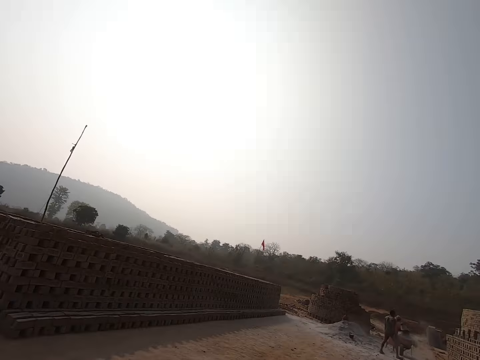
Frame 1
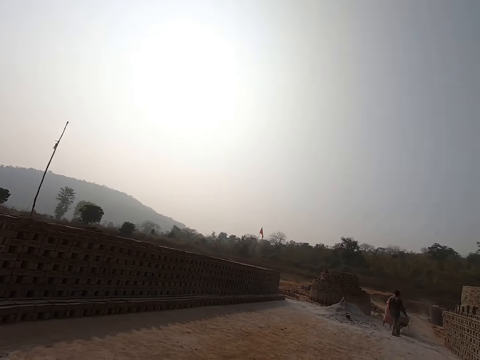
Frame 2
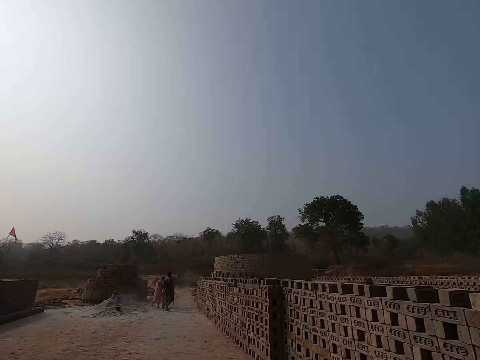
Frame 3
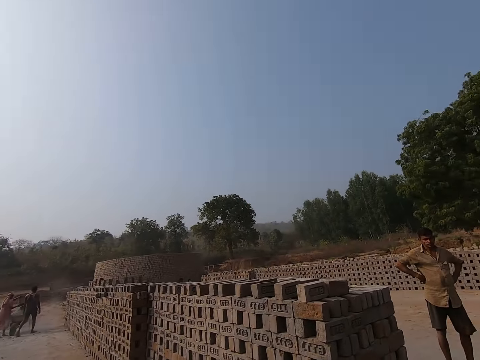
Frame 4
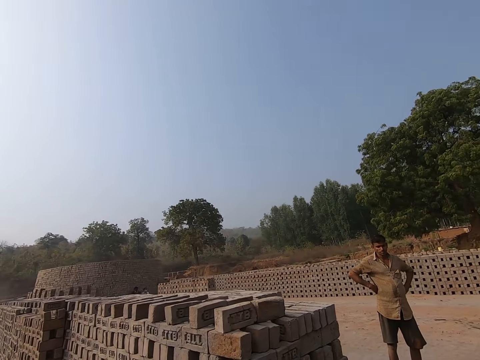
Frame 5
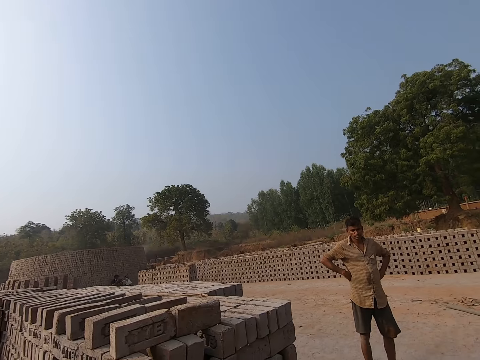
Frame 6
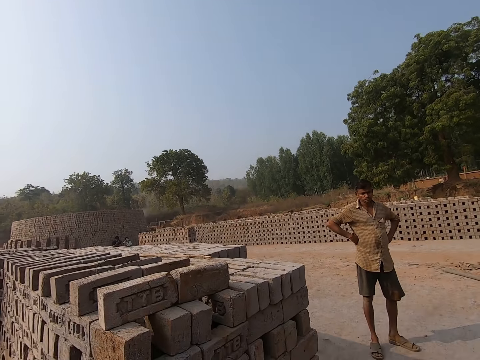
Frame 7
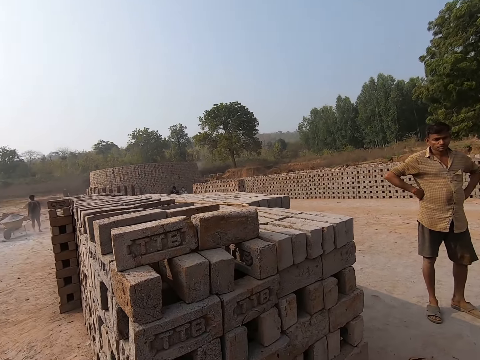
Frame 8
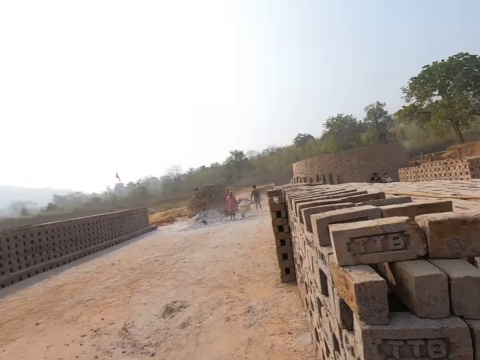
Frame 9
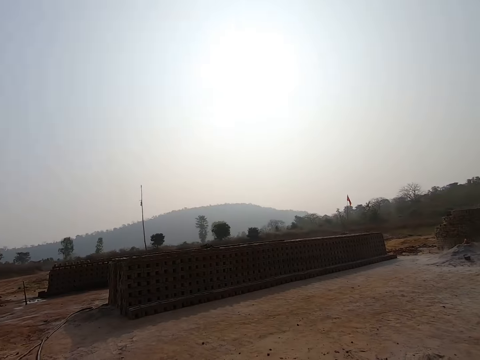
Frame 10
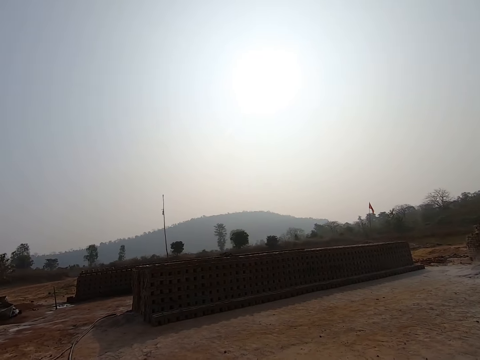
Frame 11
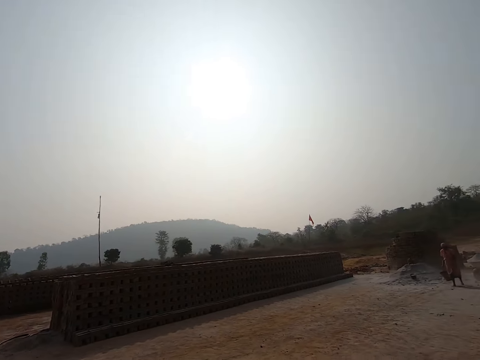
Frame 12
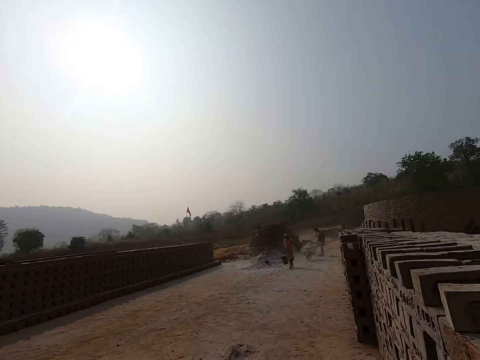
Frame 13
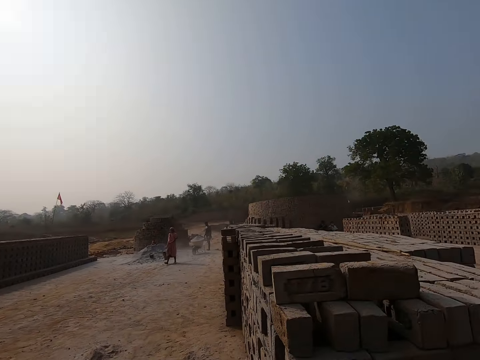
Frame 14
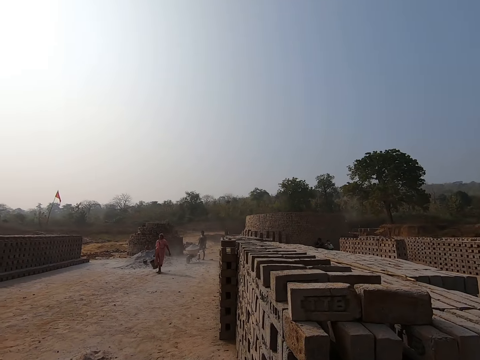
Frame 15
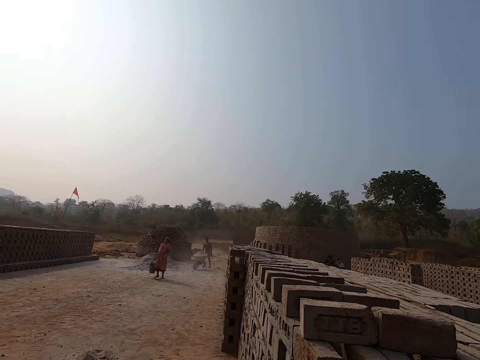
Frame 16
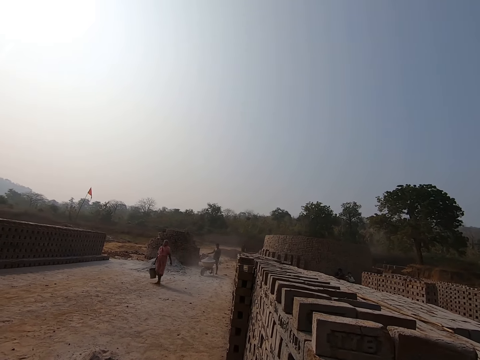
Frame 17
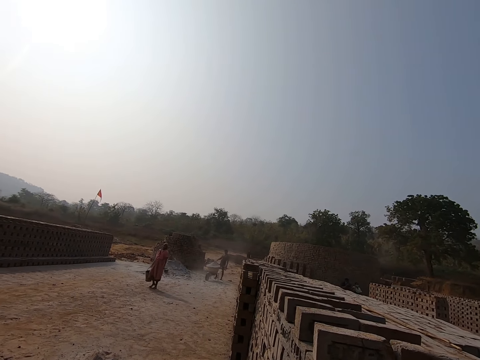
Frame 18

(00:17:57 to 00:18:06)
The camera wearer looks around. They walk around. They look around.

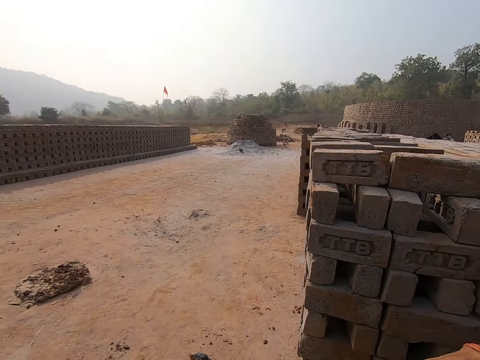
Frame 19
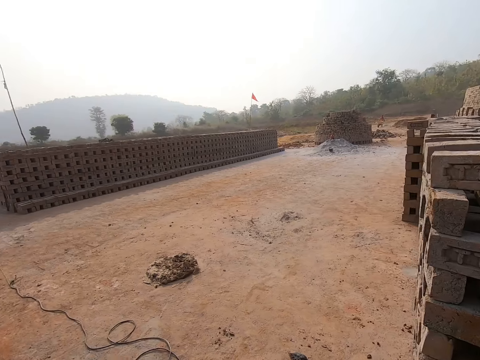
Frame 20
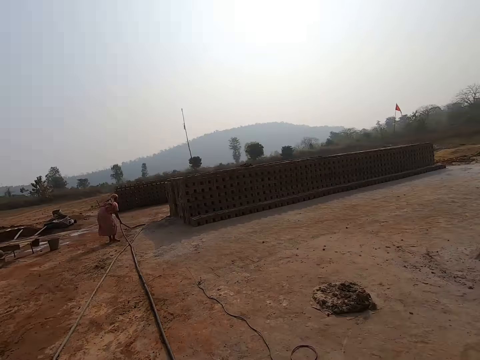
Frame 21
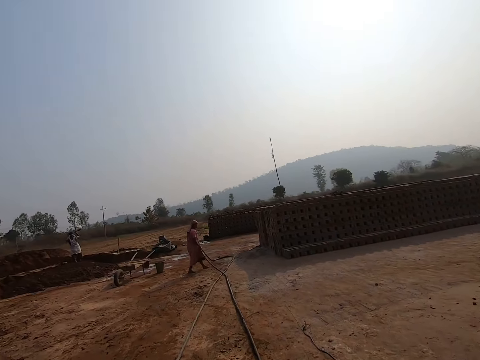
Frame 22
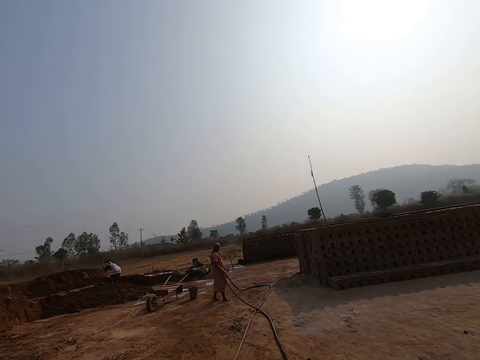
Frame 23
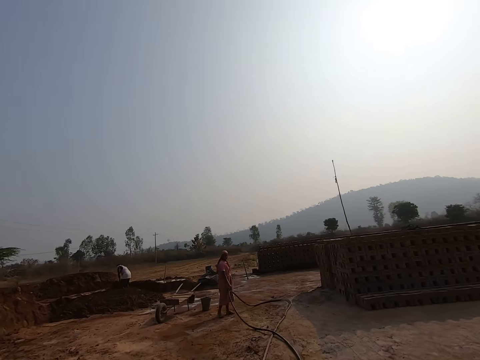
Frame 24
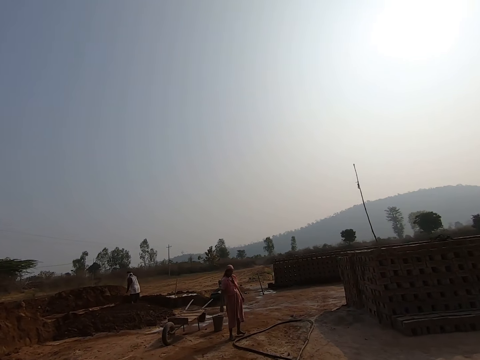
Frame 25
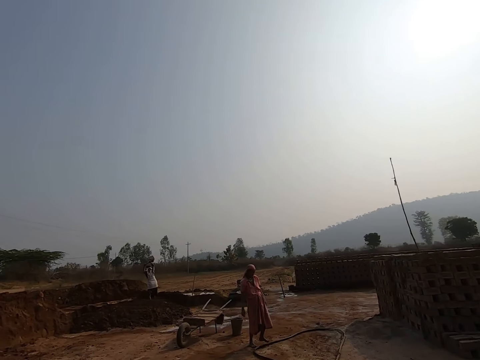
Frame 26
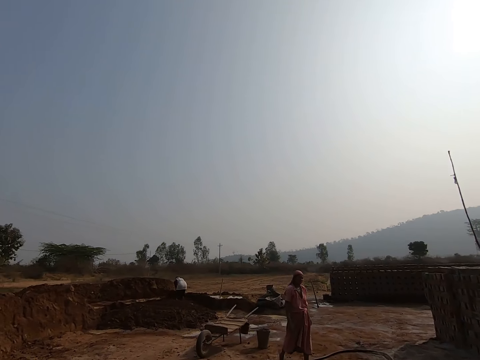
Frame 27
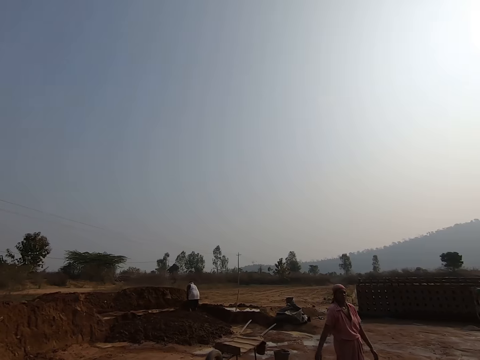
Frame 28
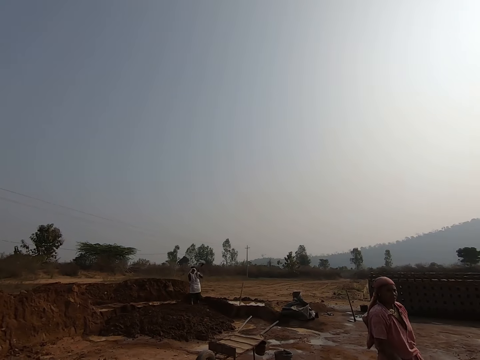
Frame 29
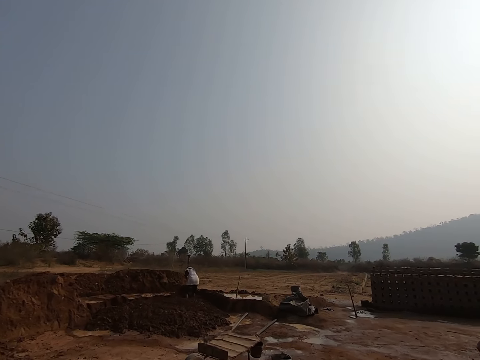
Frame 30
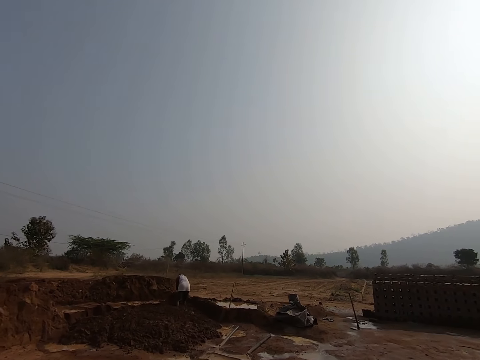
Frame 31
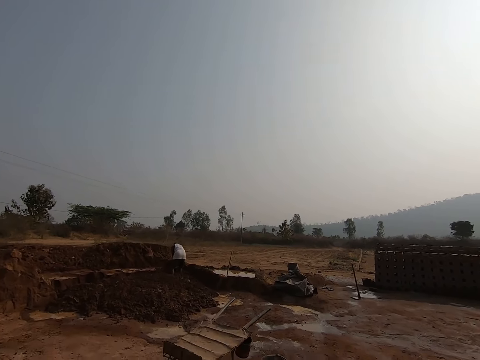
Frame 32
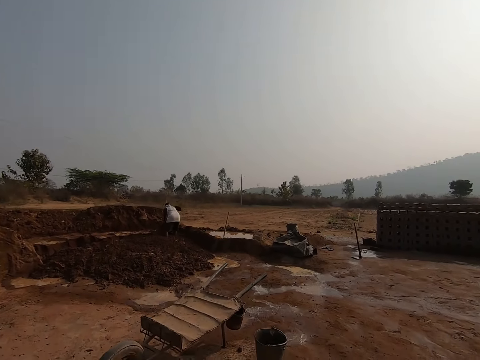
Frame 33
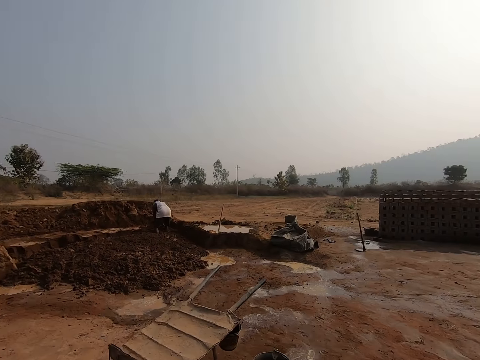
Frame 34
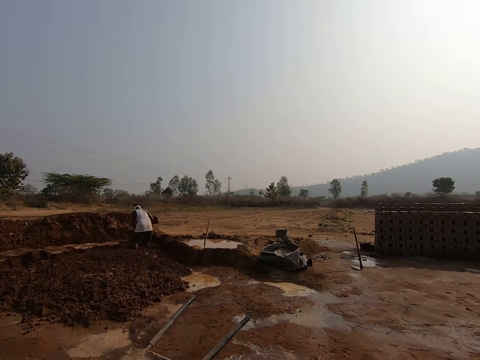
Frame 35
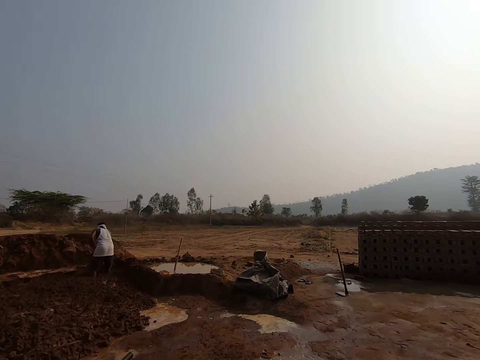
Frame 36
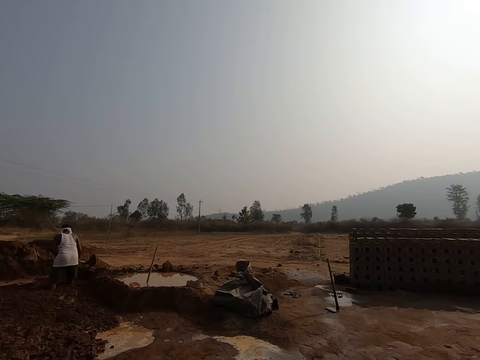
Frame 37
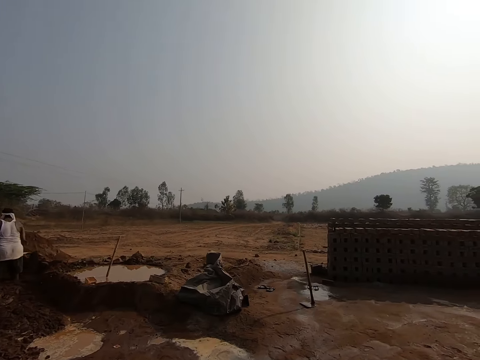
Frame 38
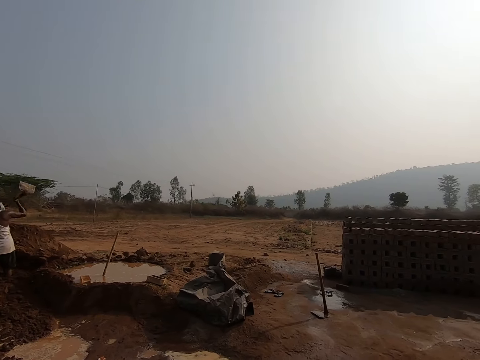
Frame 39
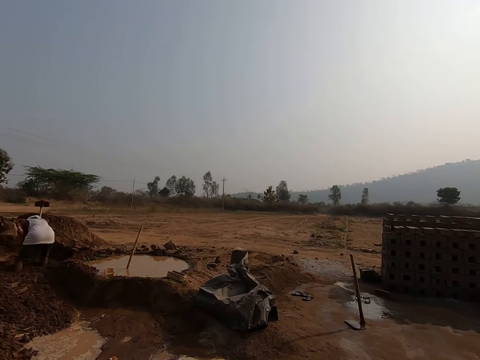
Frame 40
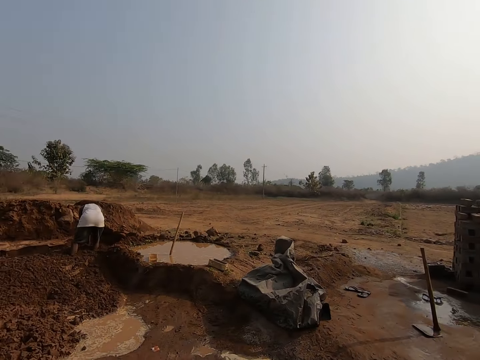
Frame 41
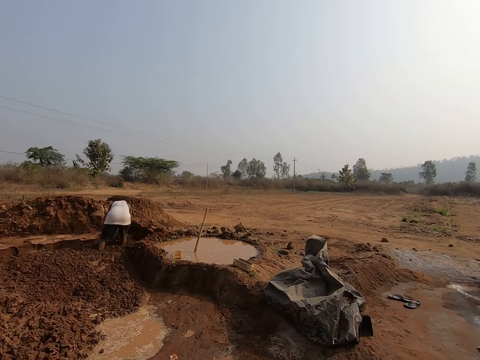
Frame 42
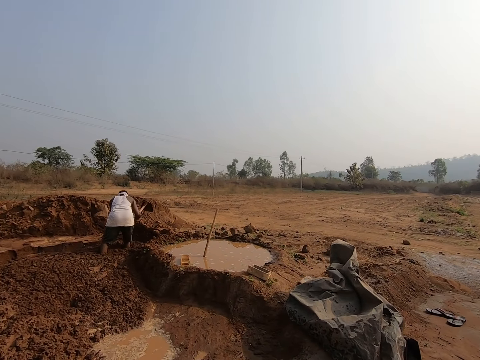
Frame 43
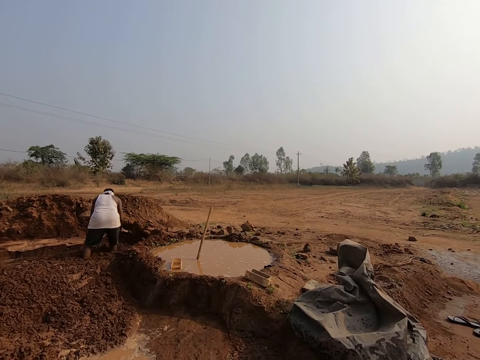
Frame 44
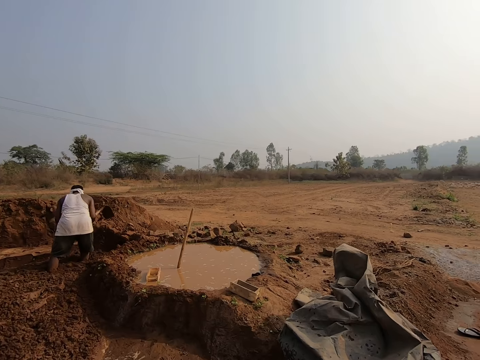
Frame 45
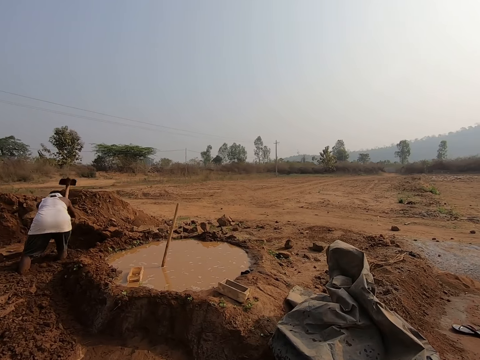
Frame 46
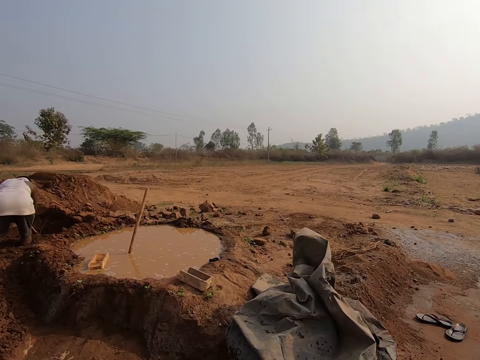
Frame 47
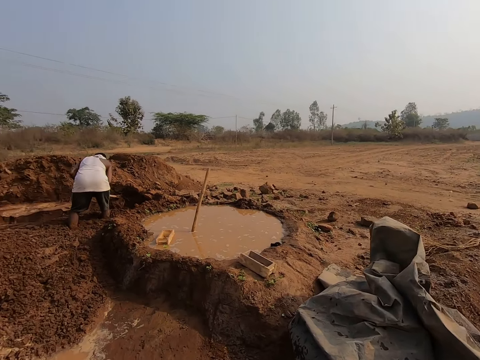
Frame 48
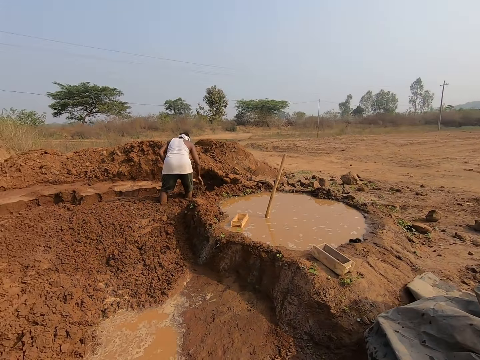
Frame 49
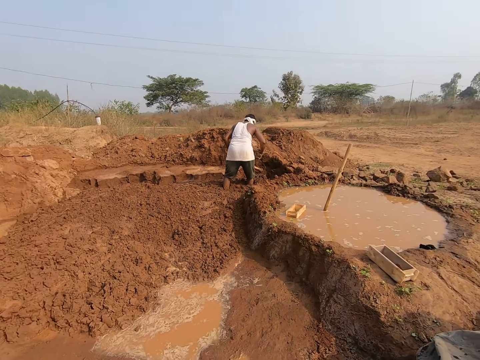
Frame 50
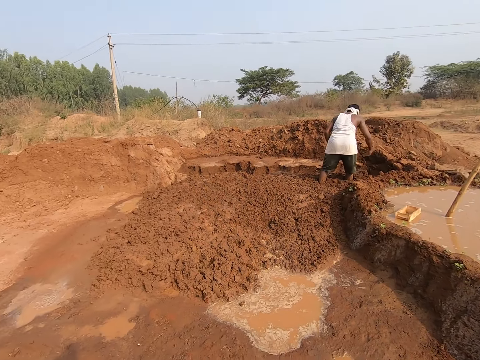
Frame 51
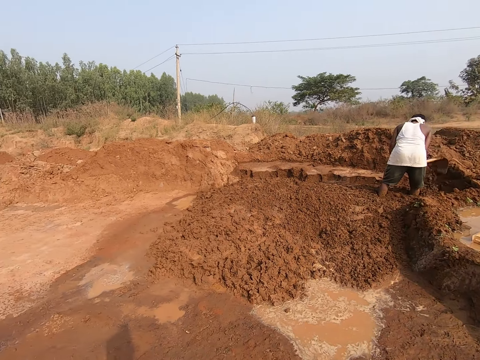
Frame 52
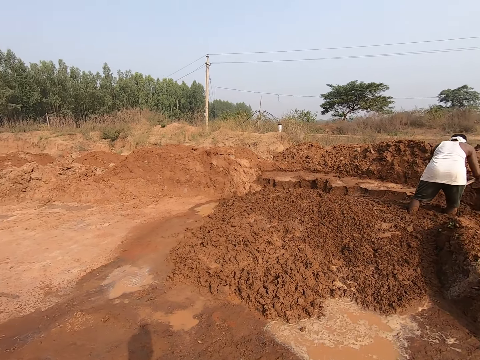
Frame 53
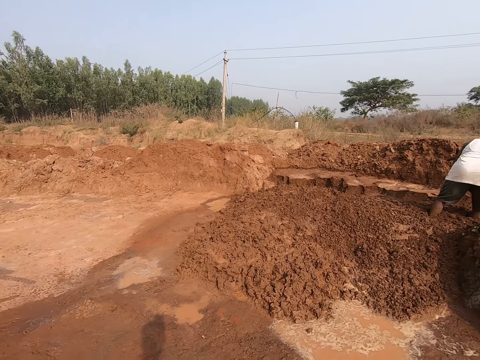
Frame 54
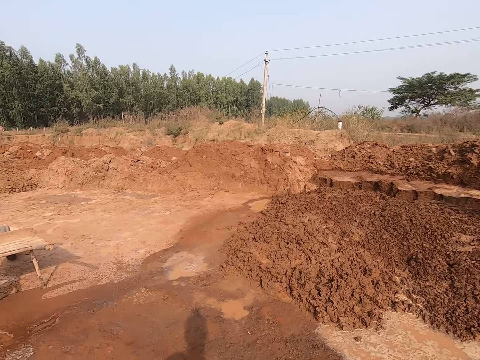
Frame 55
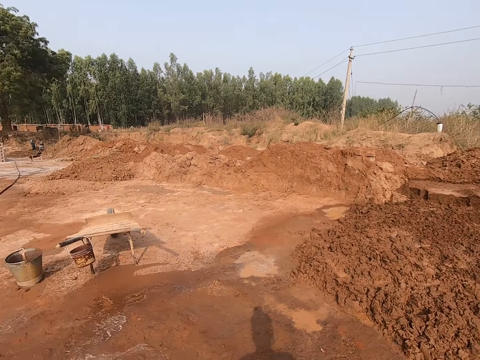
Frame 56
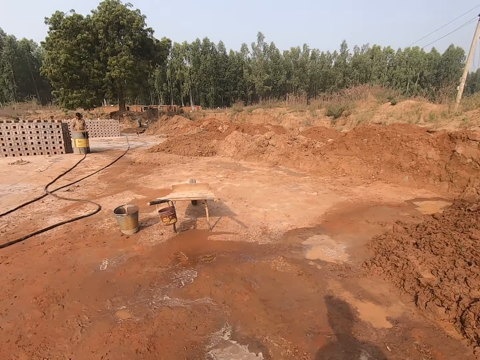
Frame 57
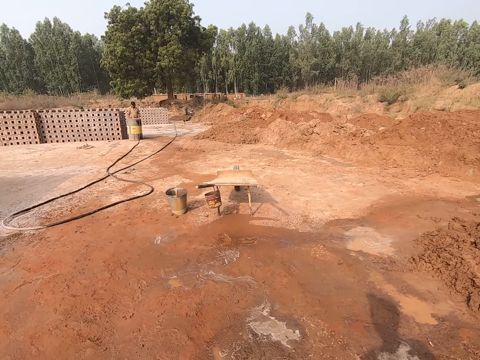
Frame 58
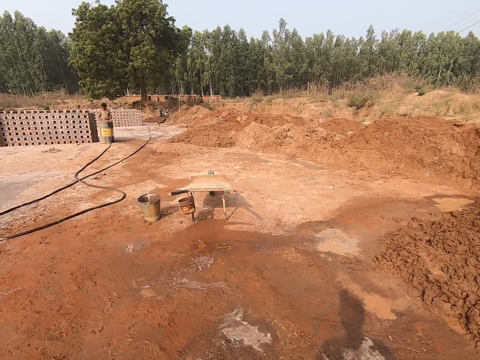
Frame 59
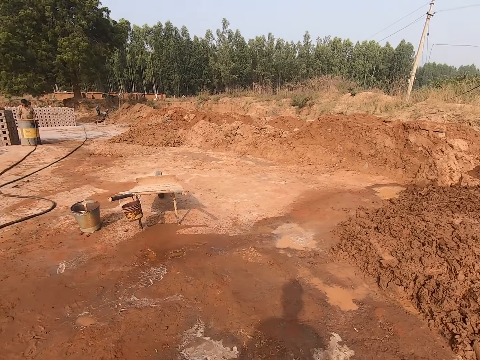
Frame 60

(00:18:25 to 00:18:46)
The camera wearer walks around the site to the other side. They look around.
